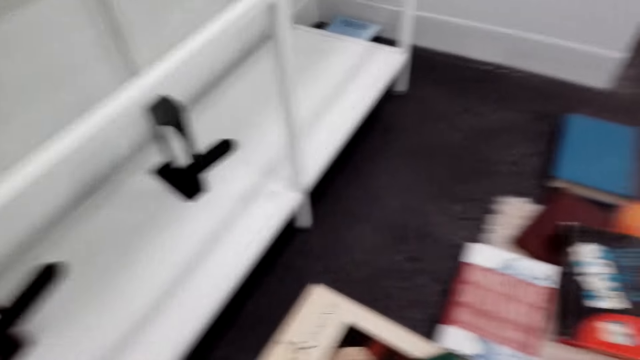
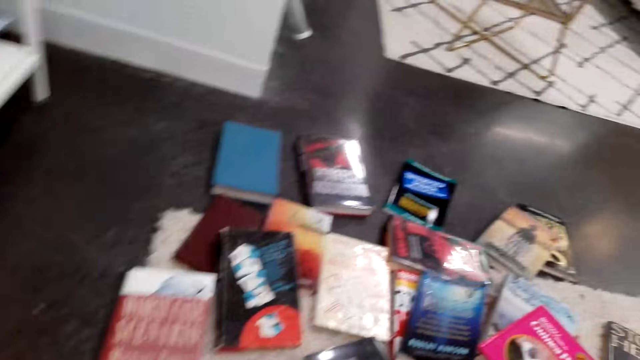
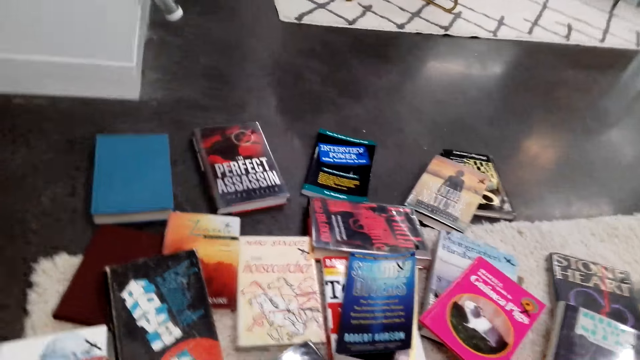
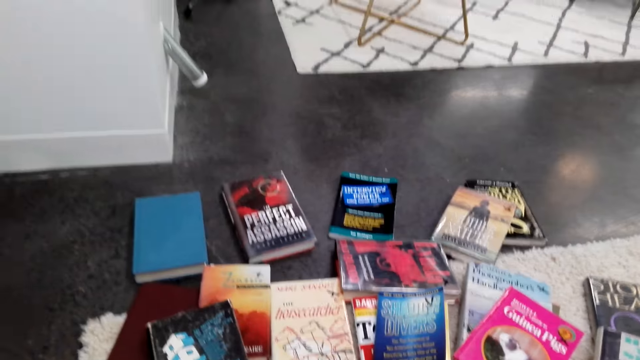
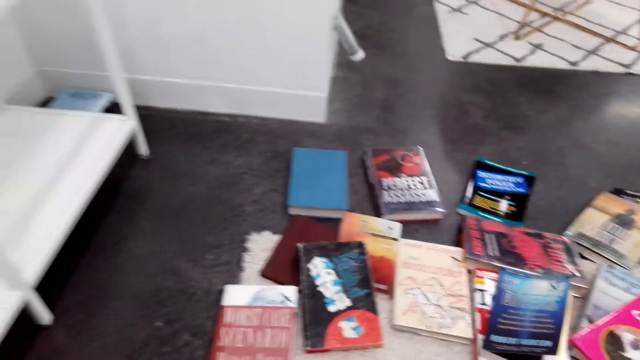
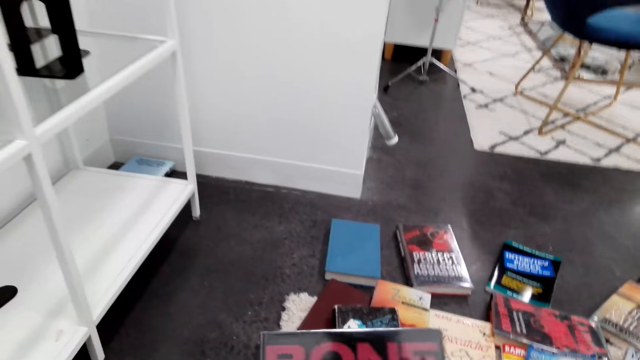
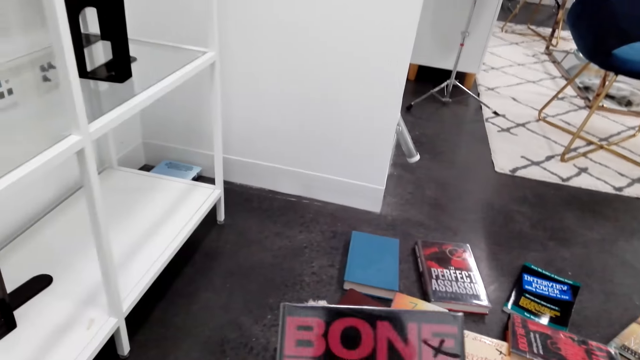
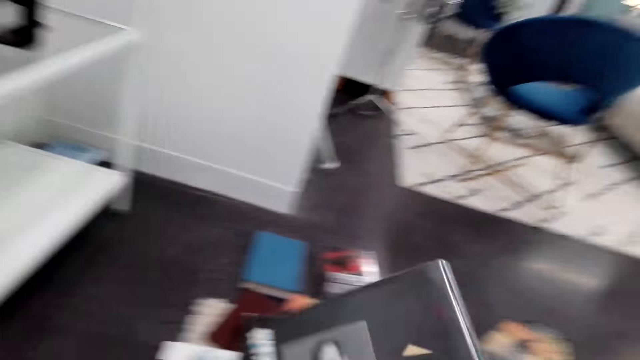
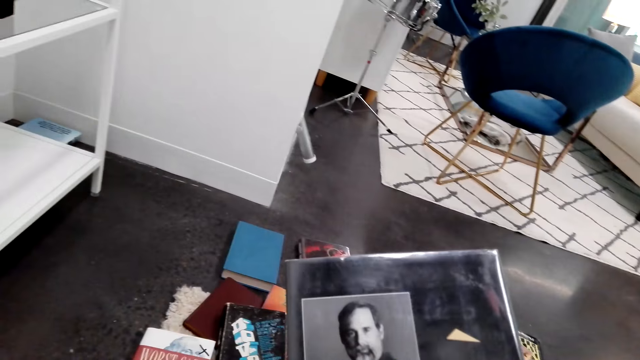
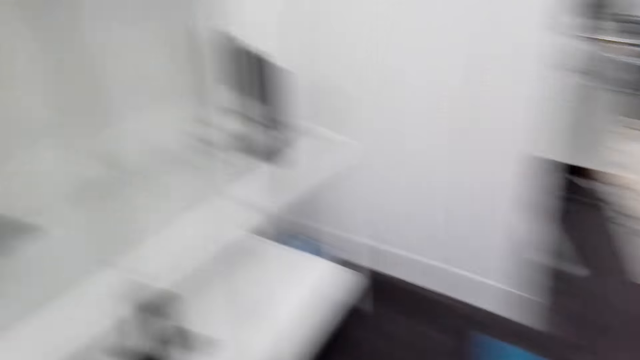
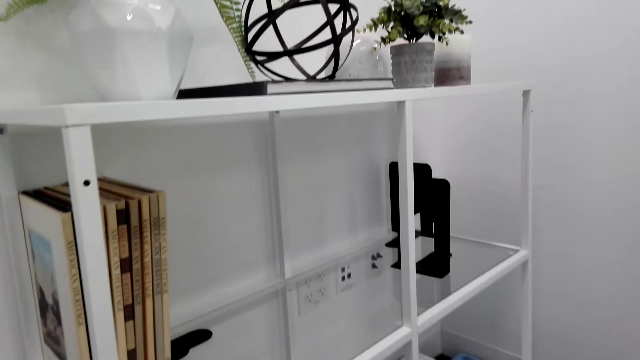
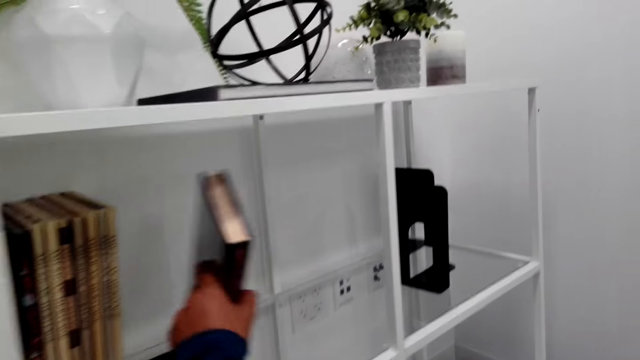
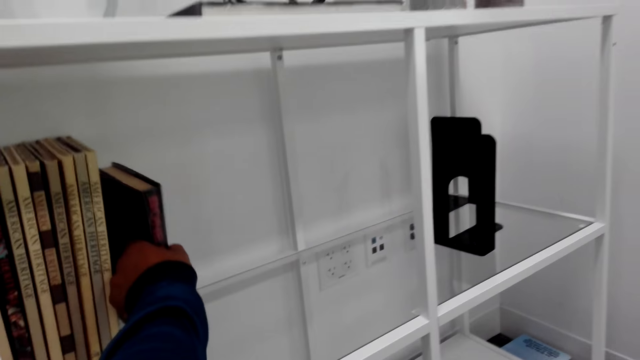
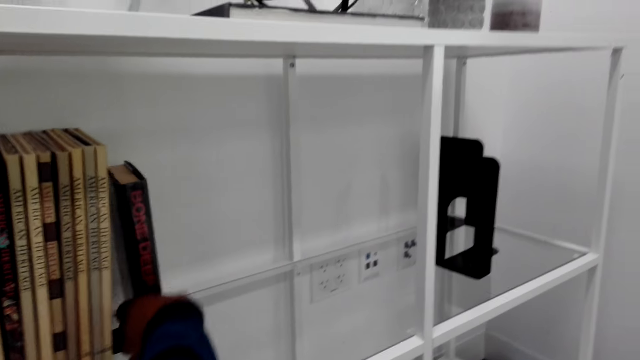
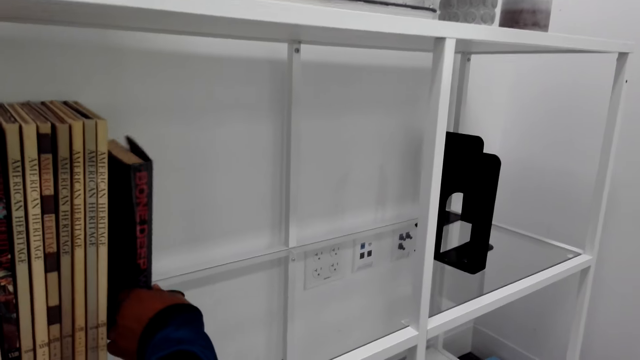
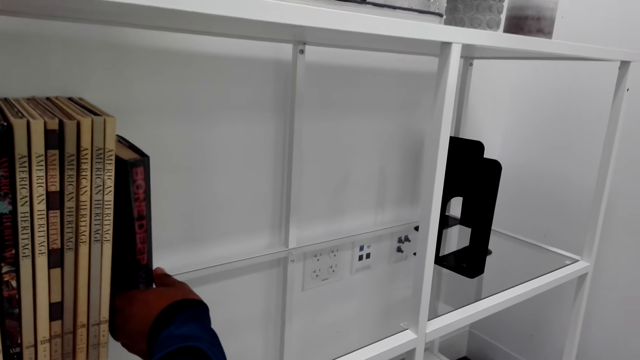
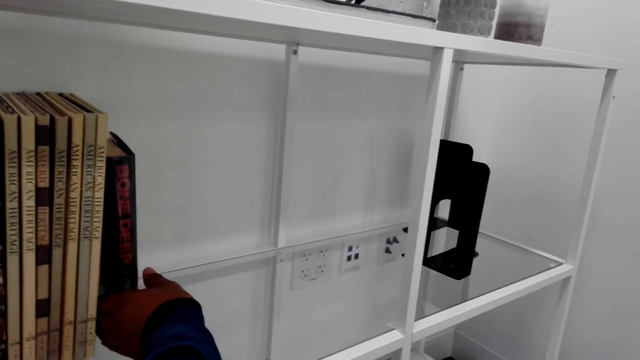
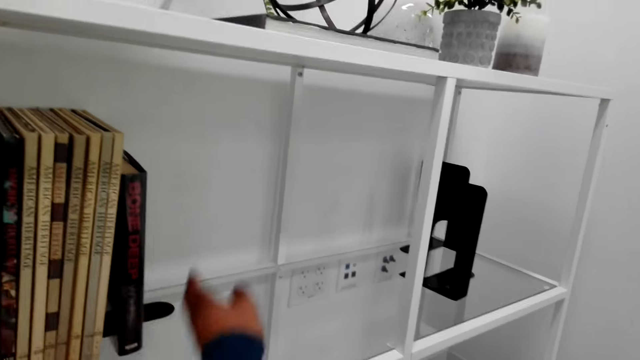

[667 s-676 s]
The camera wearer looks around. They hold a book and turn the book. They stare at the book and lift the book up. They arrange the book on the shelf and stare at the shelf.

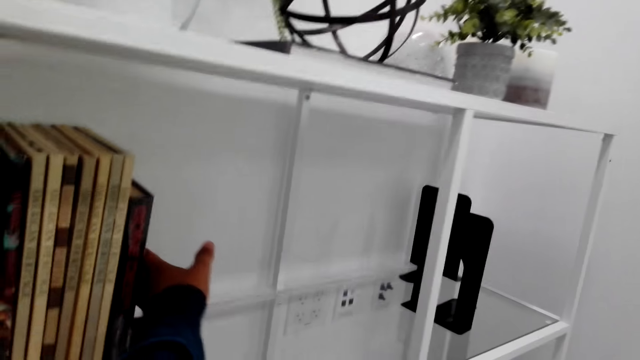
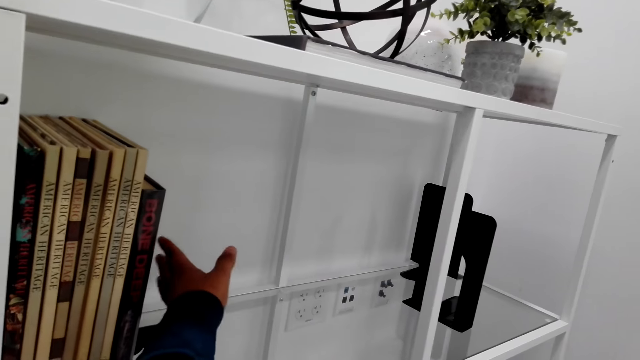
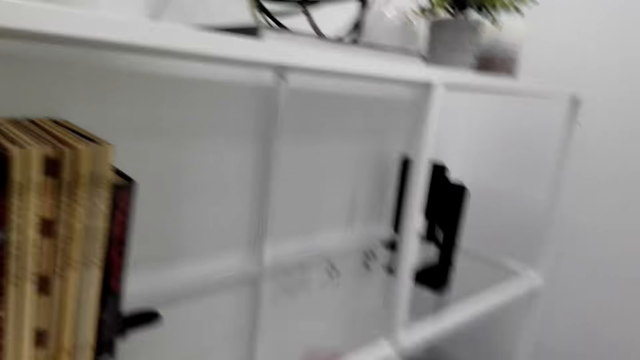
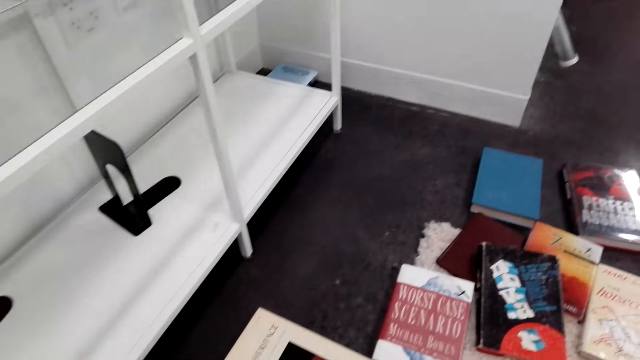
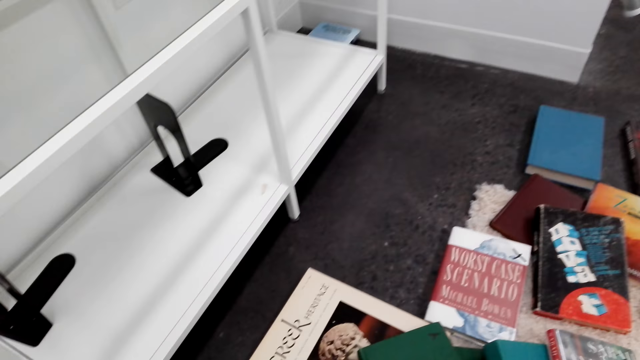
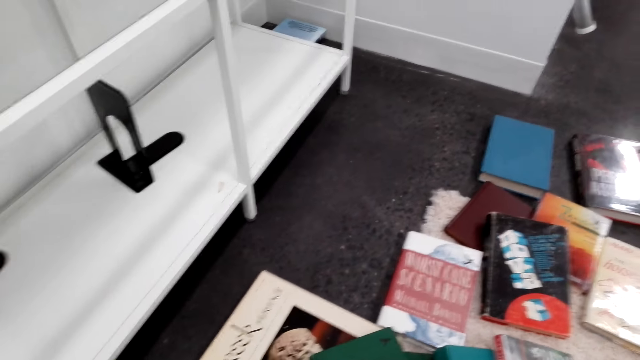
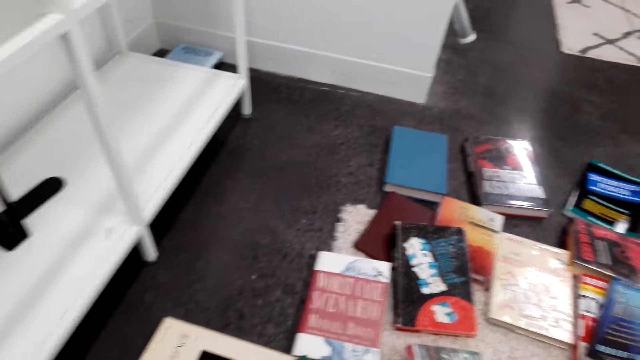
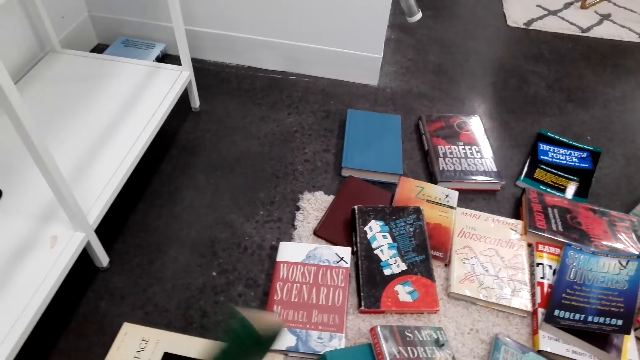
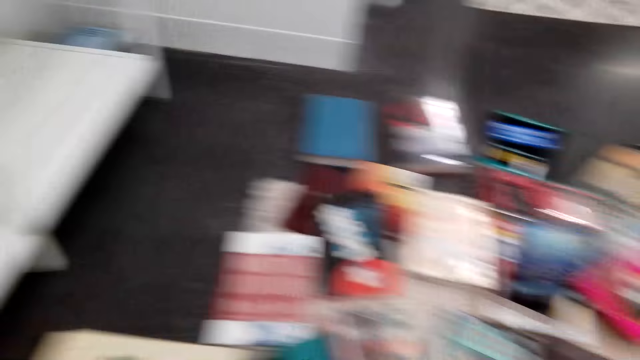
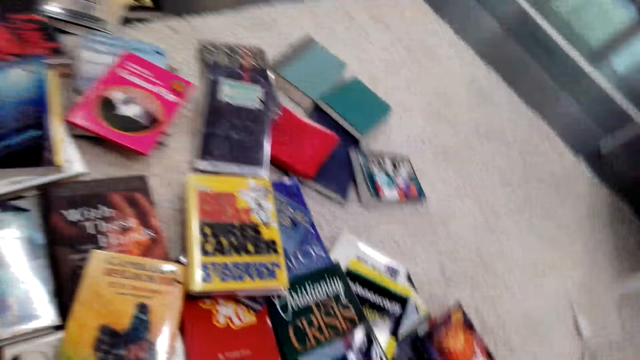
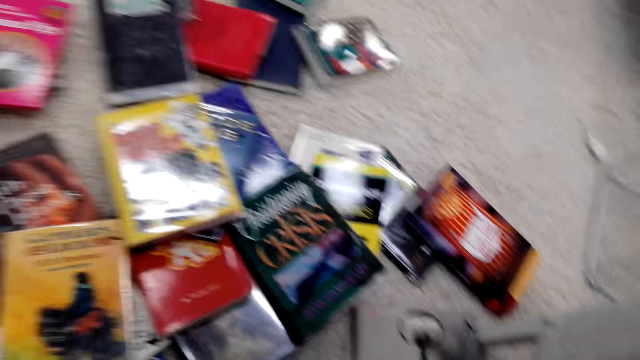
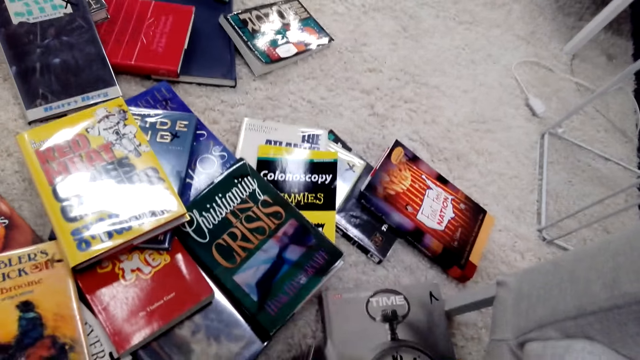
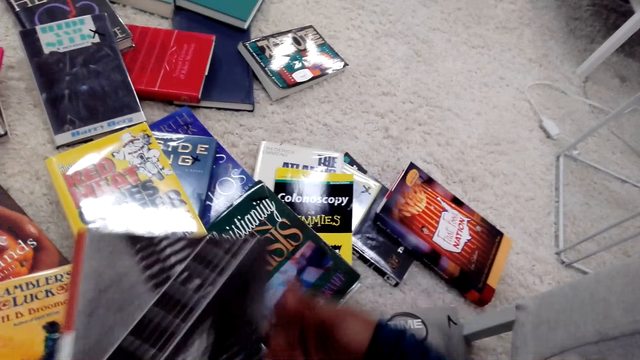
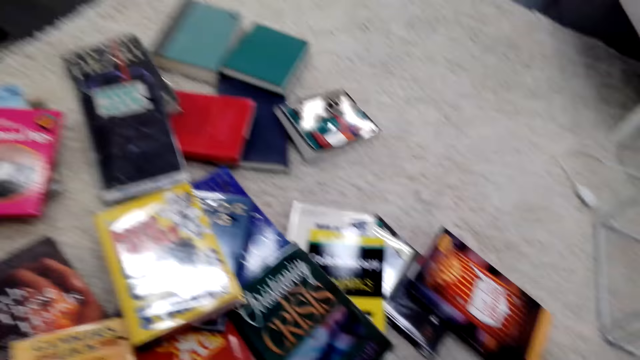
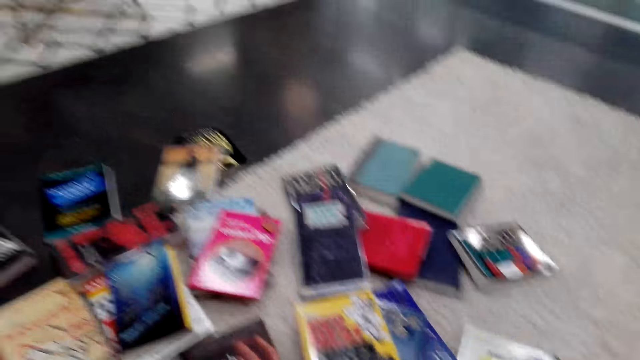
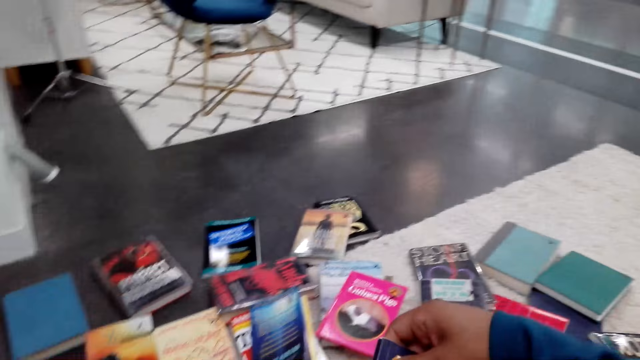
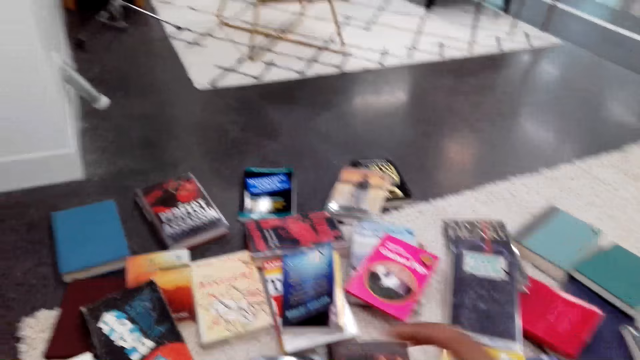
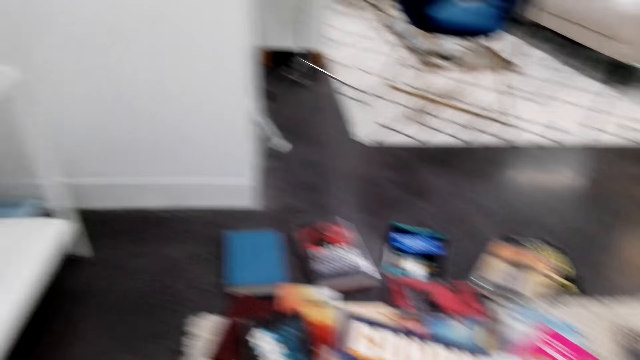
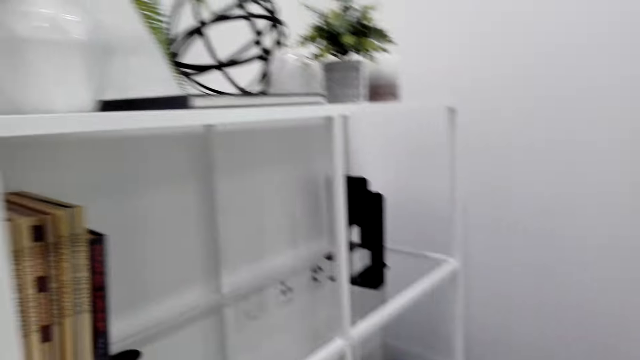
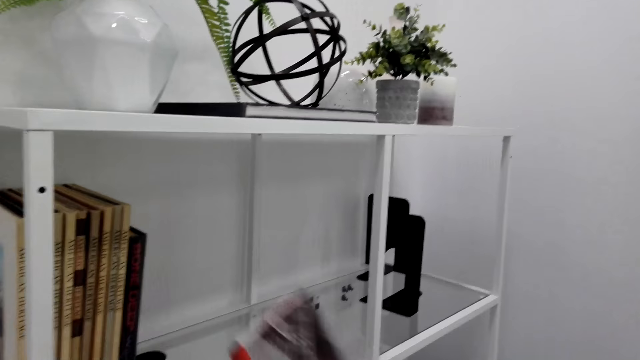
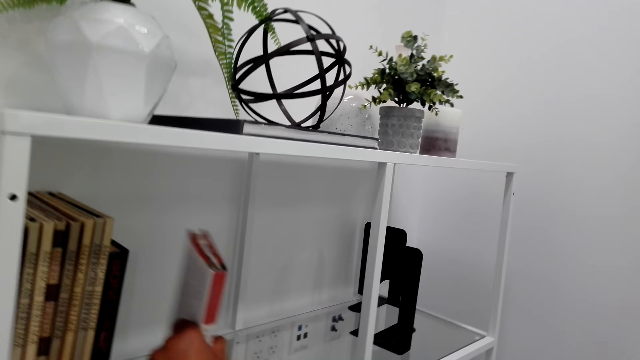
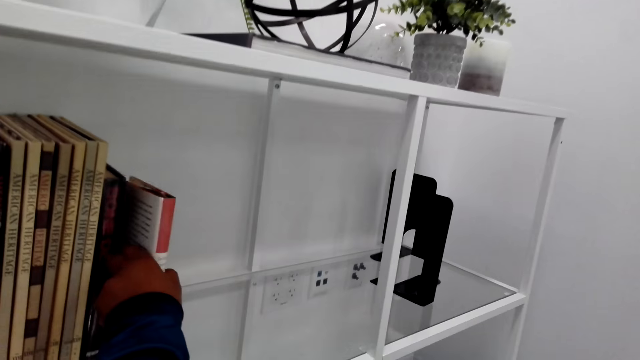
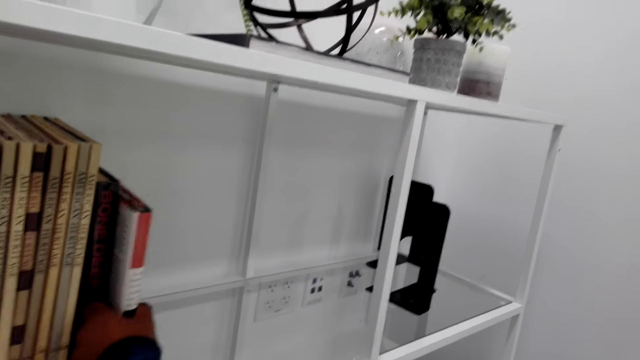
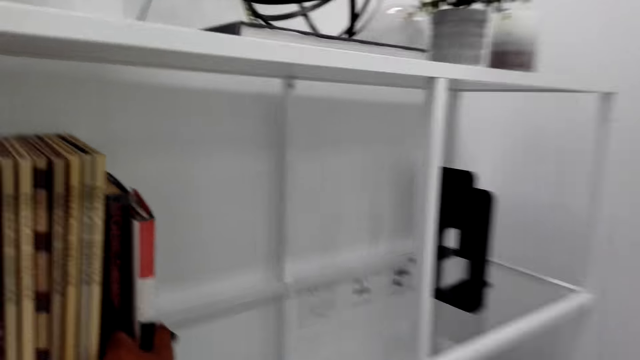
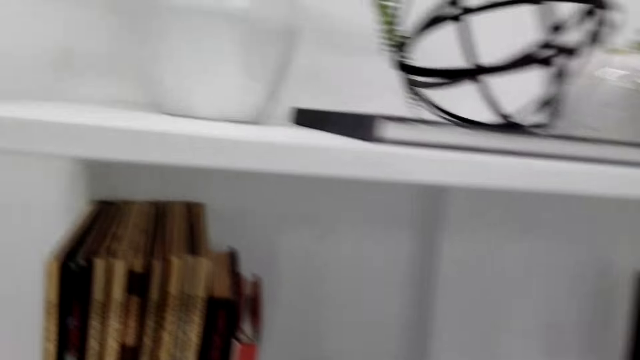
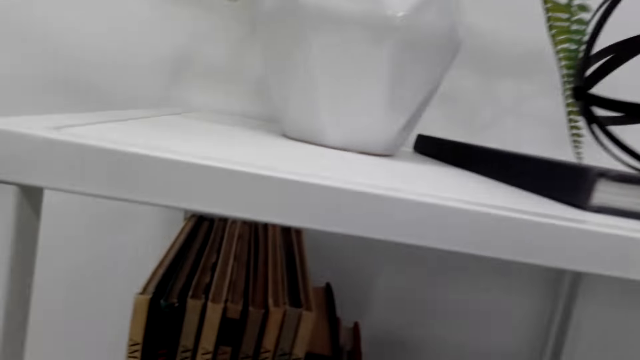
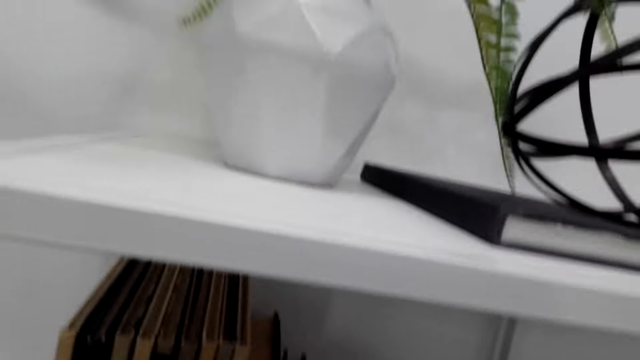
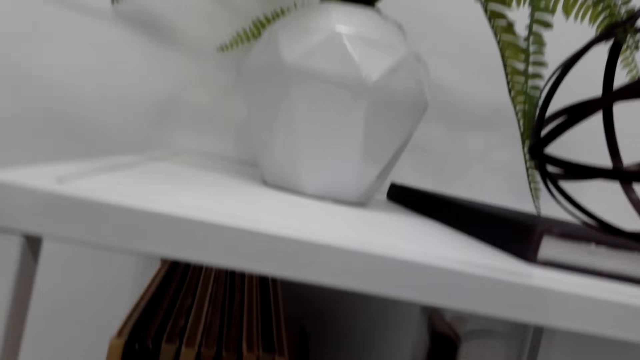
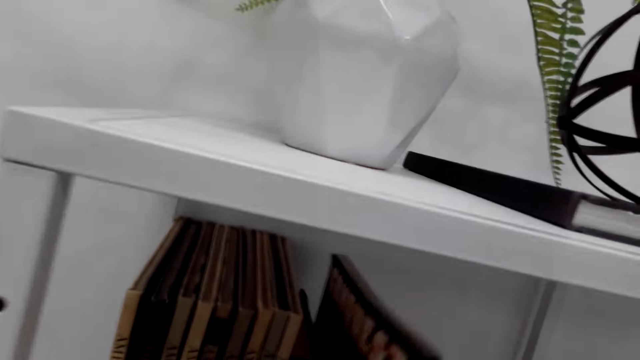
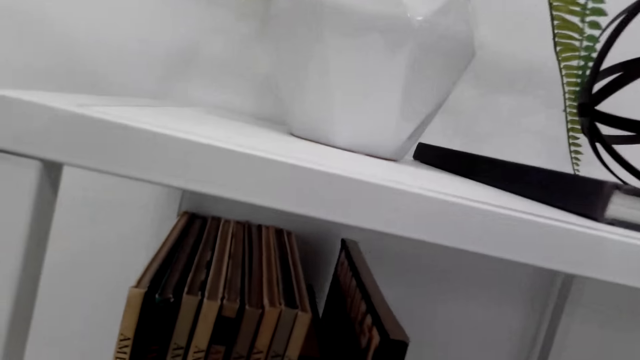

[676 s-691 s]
The camera wearer looks at books on the floor and moves a hand down. They hold a book. They pick another book from the floor. They arrange the book. They hold the book. They look at the shelf and turn around. They arrange the book on the bookshelf.
